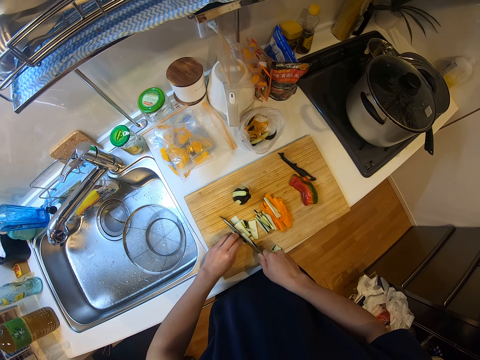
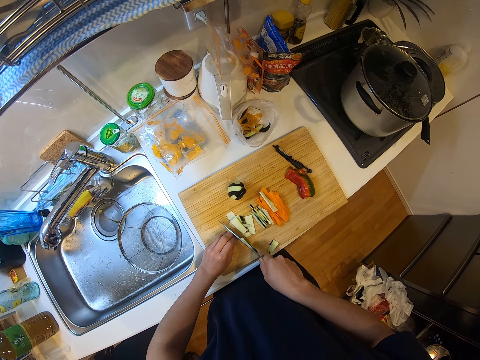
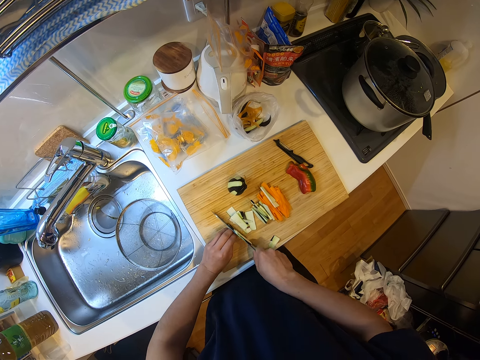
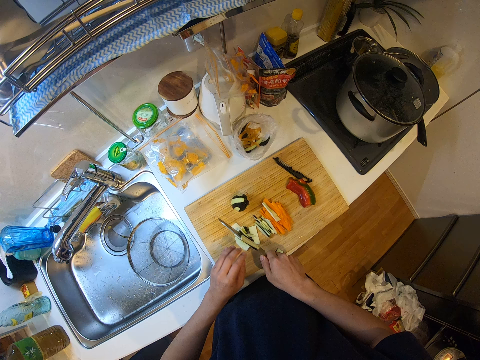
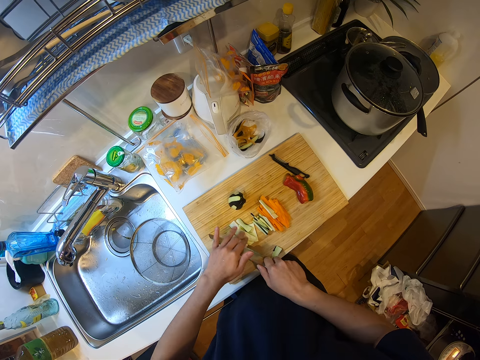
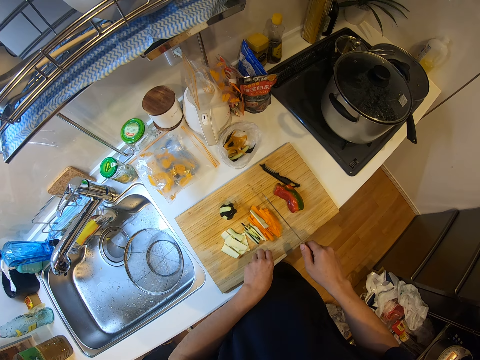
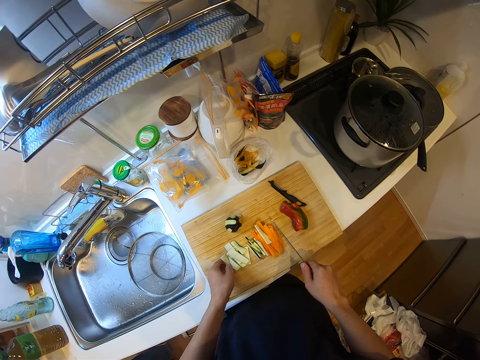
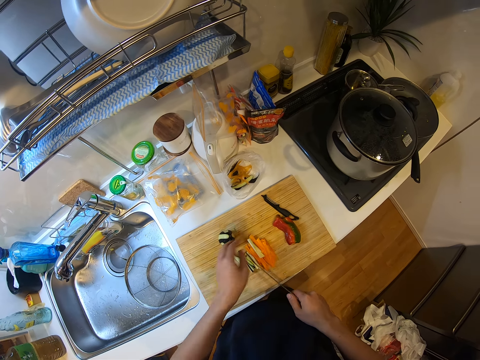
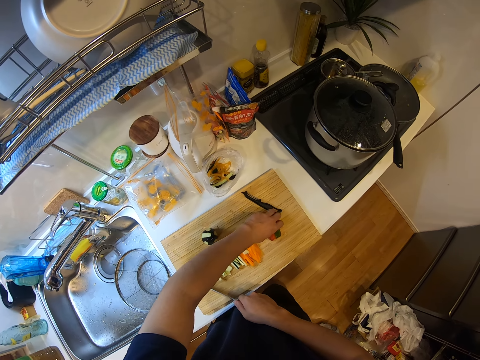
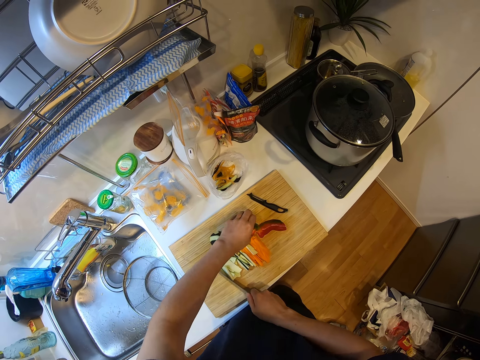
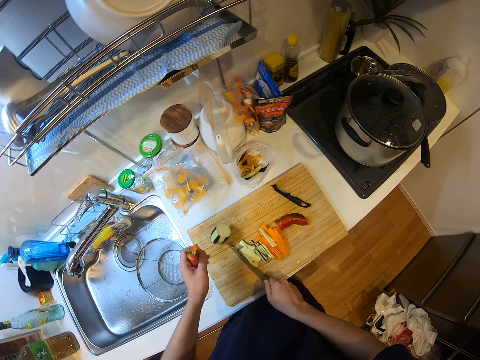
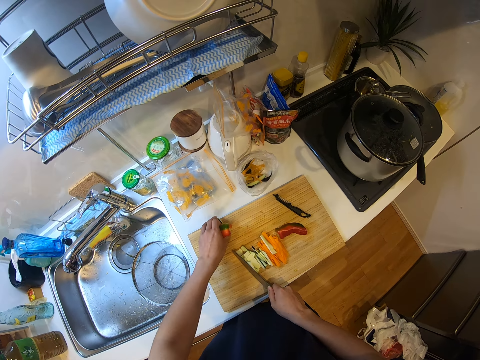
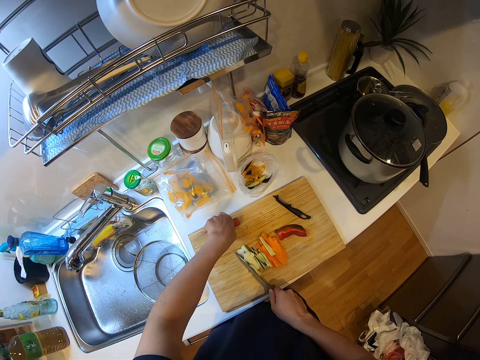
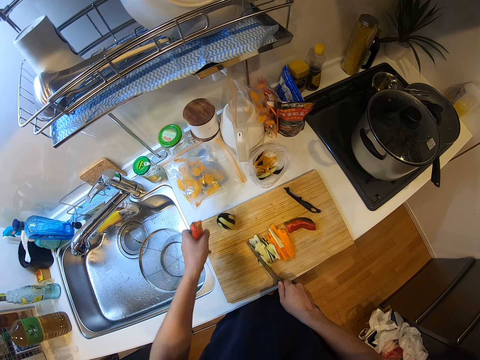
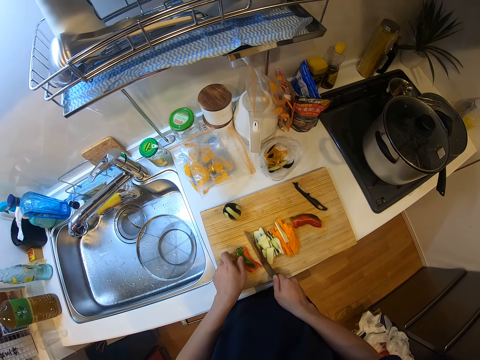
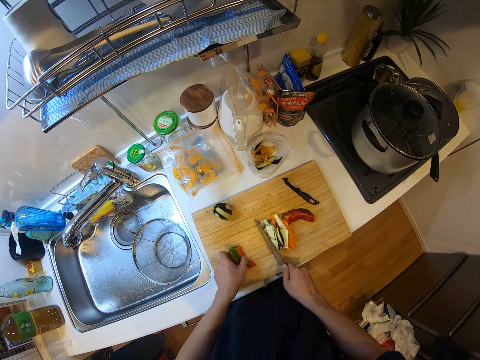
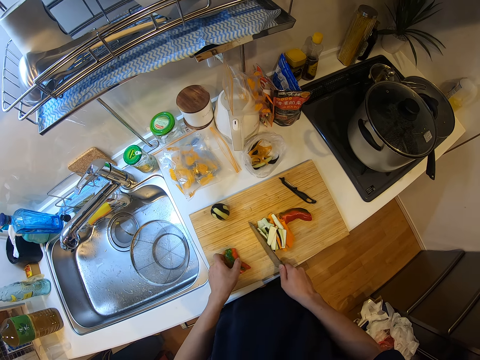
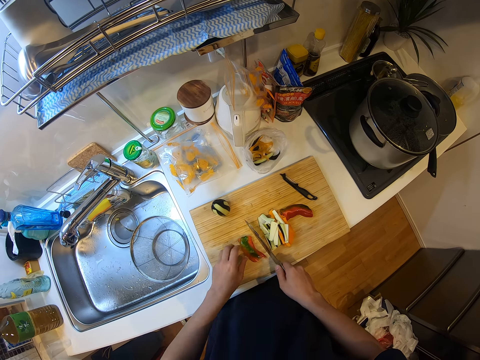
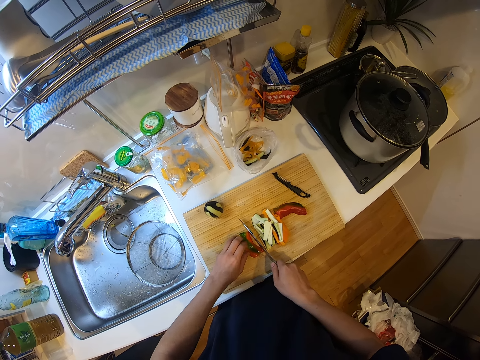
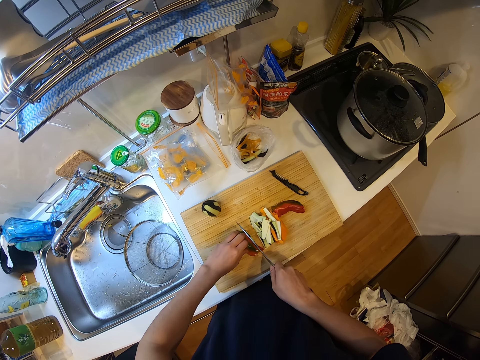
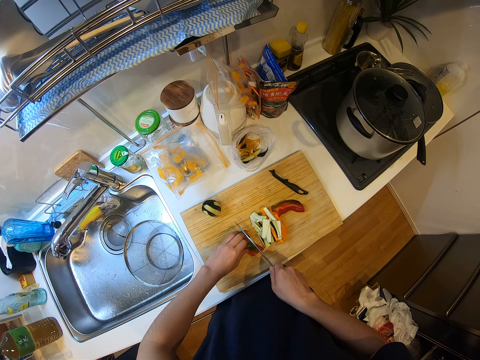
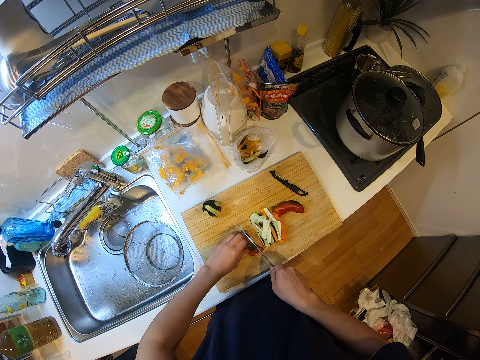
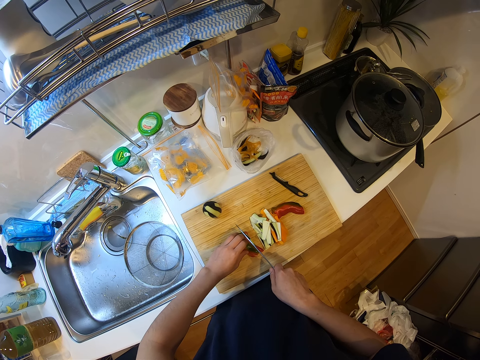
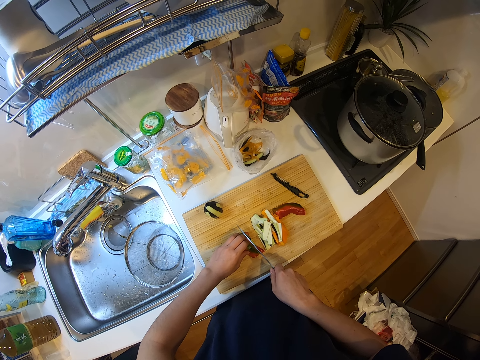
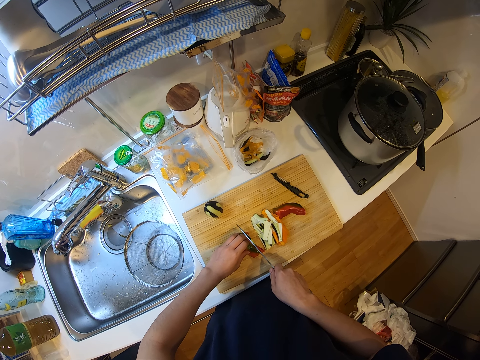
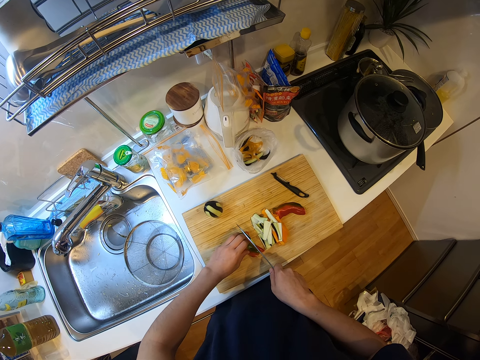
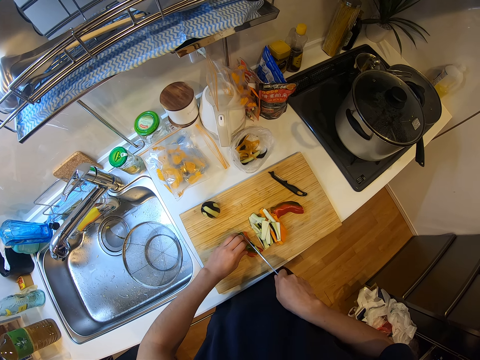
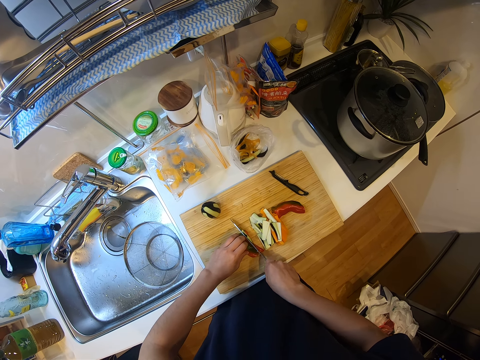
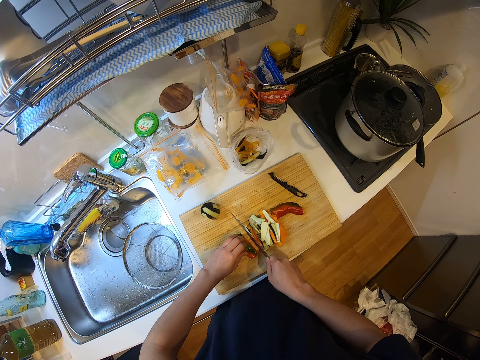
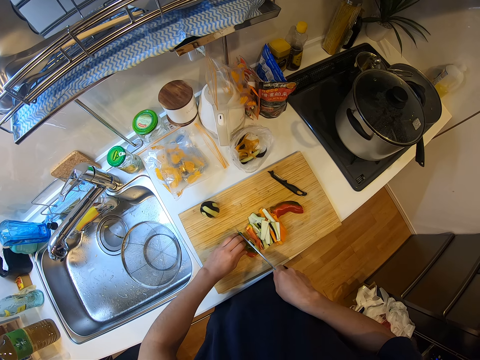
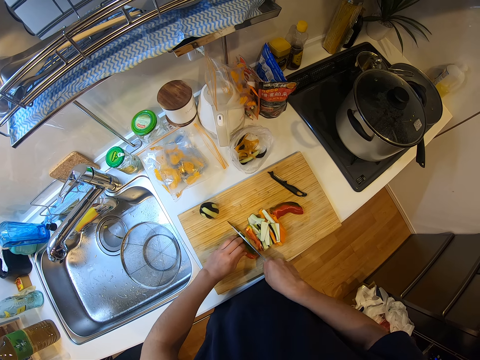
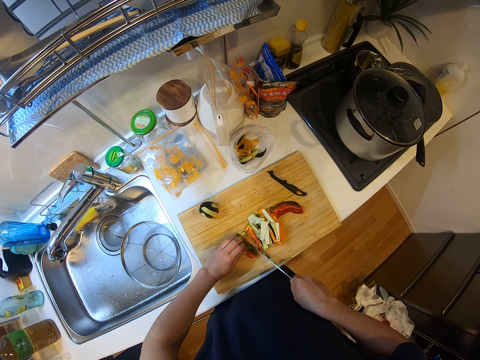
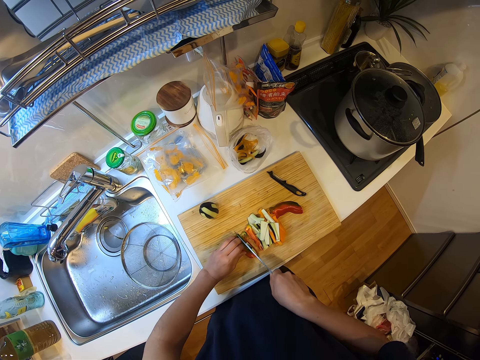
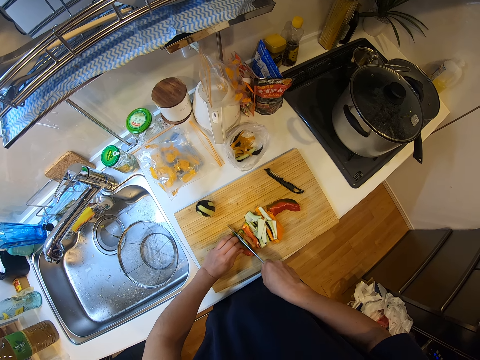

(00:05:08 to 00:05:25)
The camera wearer arranges the chopped eggplant. They pick a piece of bell pepper on the chopping board. They adjust the eggplant's position. They cut a piece of the bell pepper. They cut the bell pepper with the knife.

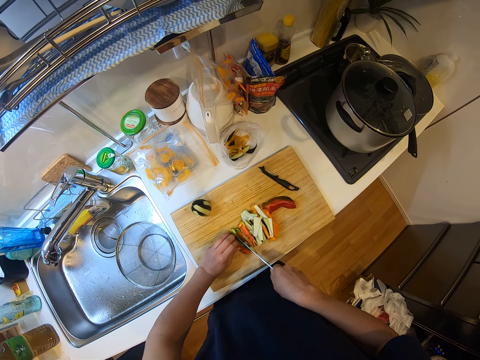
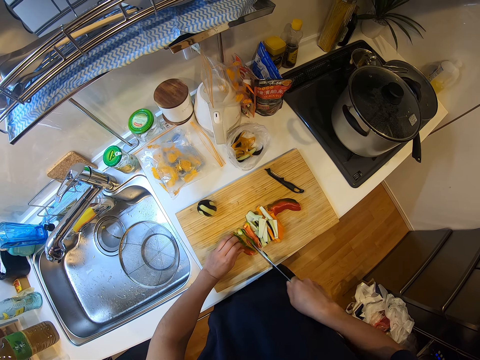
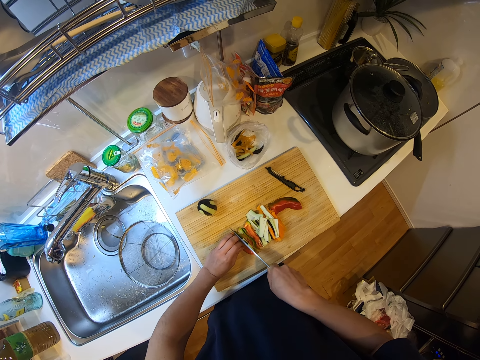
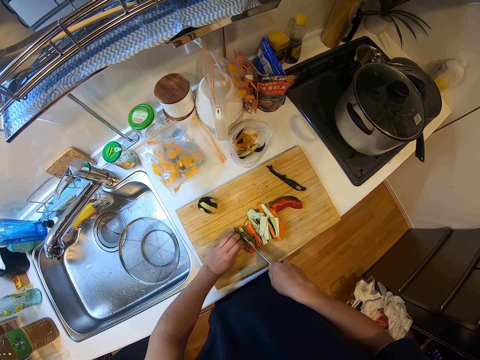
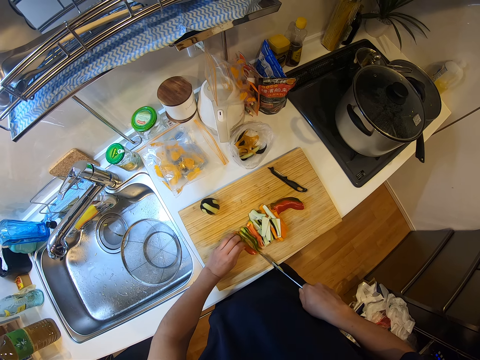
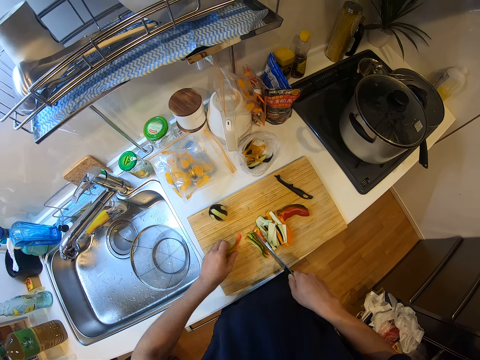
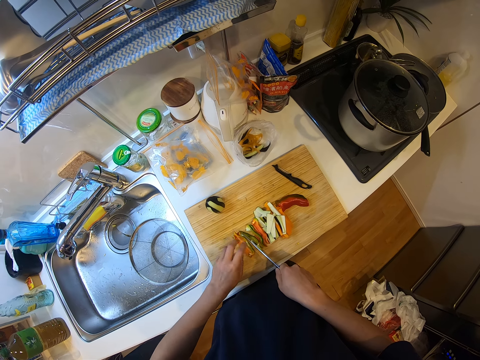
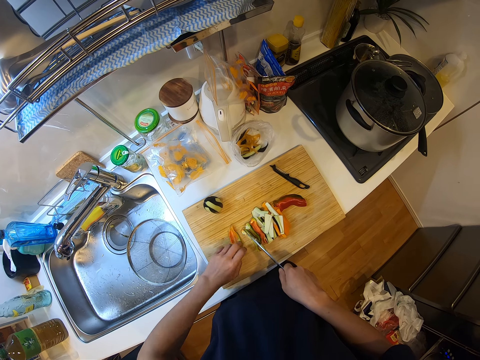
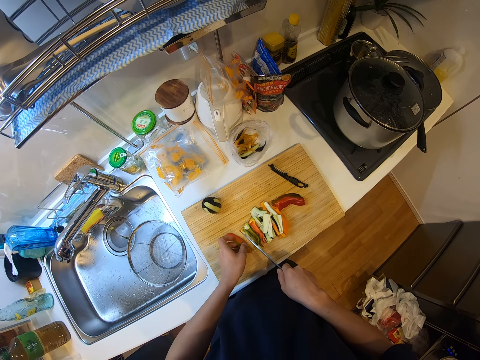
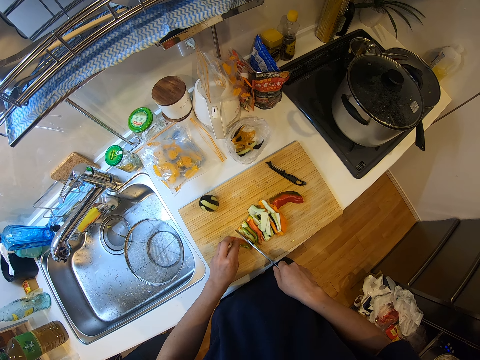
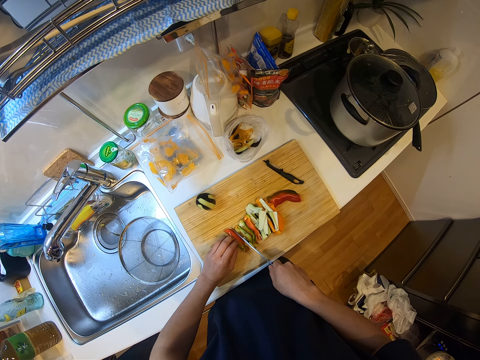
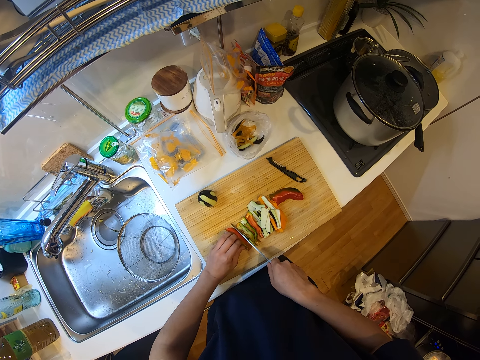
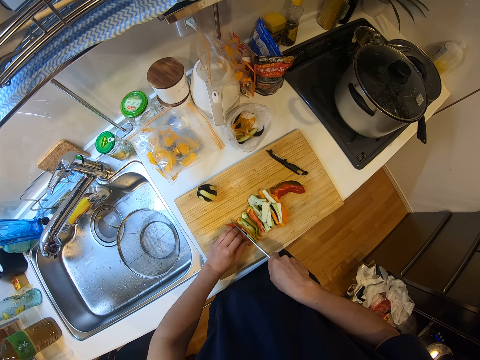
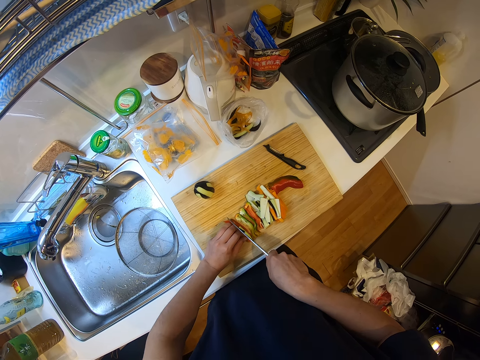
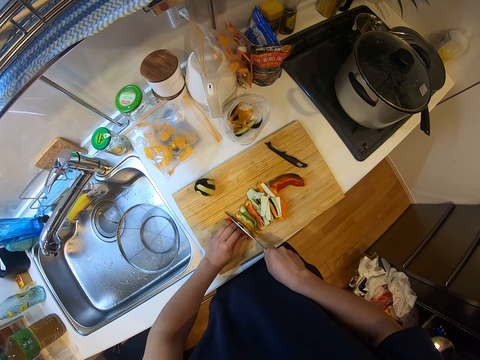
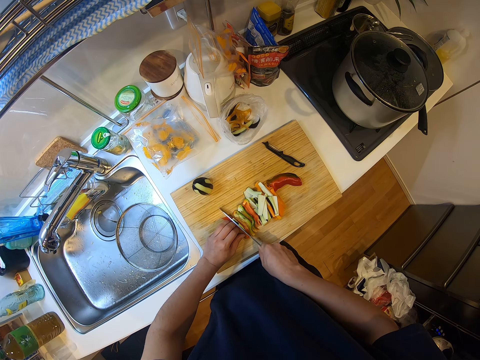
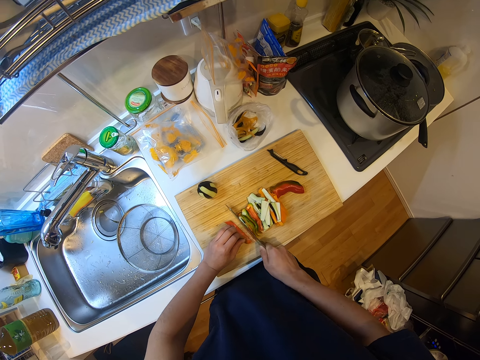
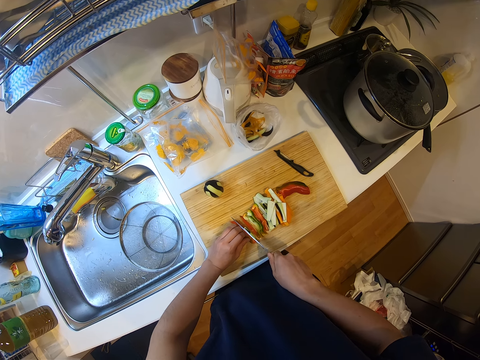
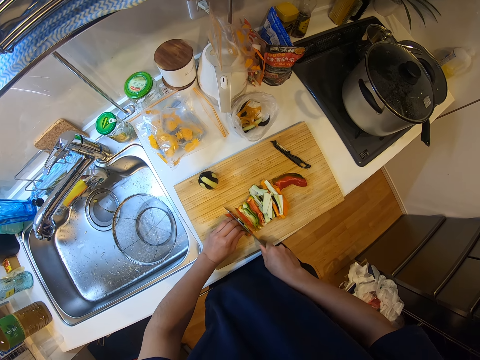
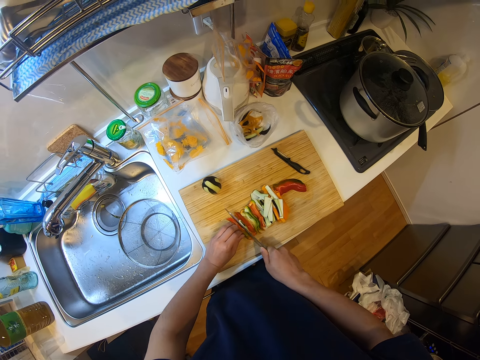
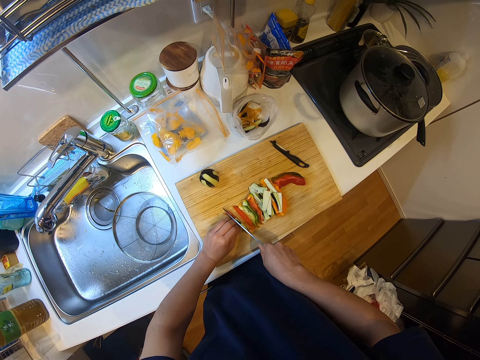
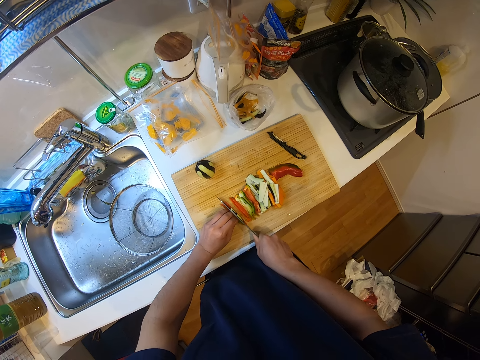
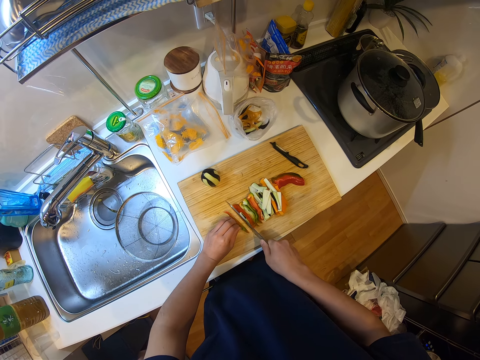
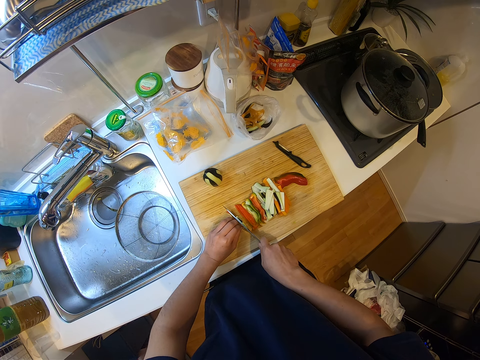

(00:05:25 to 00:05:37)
The camera wearer turns a piece of bell pepper. They cut the pepper with the knife.
